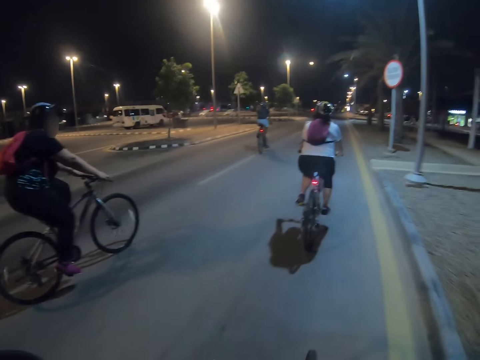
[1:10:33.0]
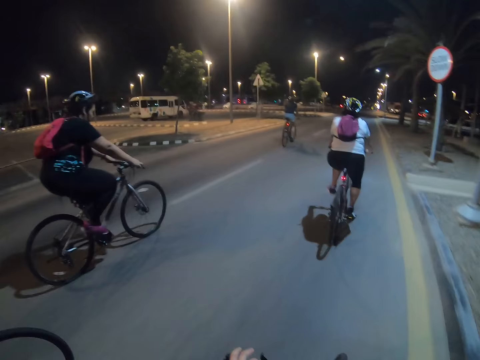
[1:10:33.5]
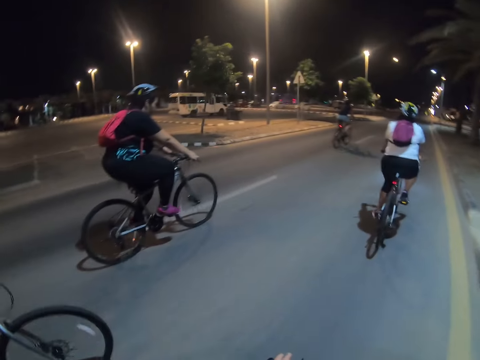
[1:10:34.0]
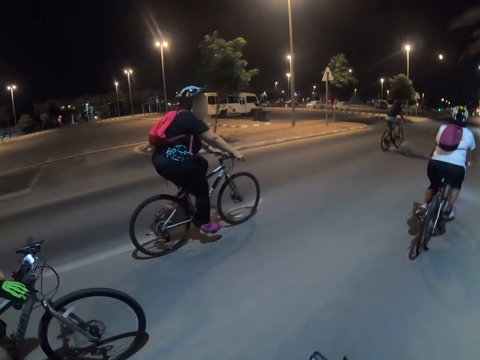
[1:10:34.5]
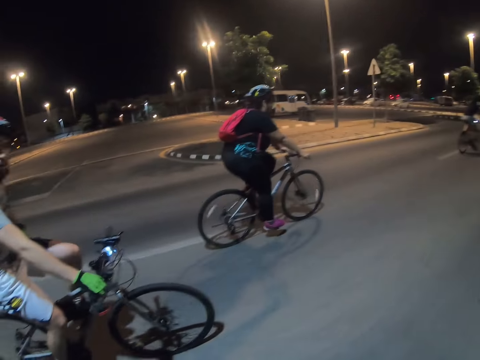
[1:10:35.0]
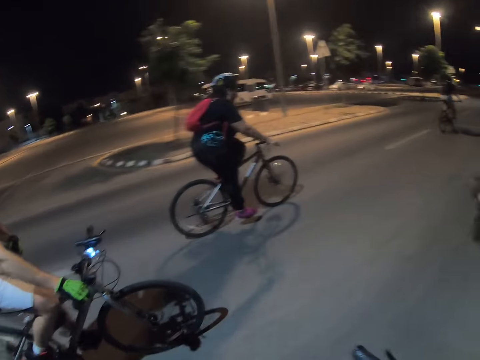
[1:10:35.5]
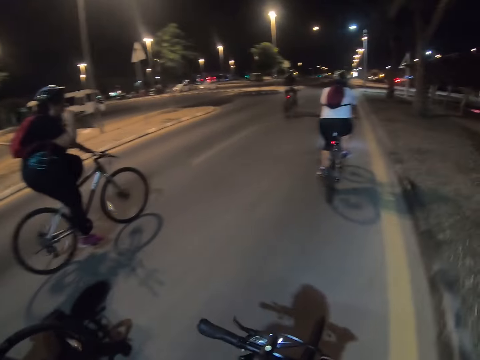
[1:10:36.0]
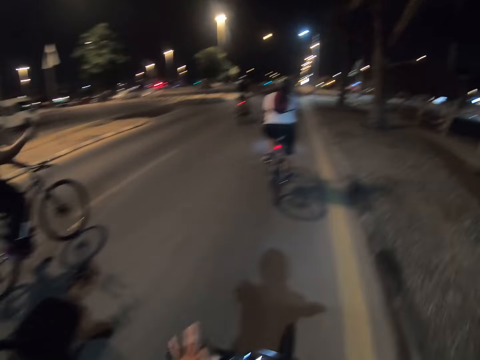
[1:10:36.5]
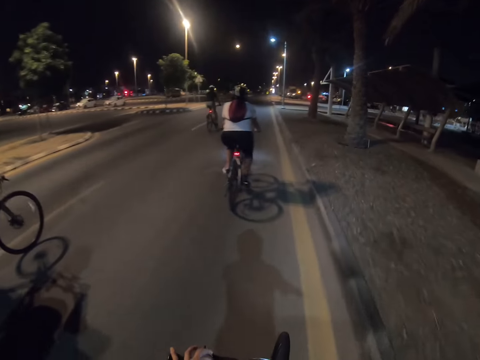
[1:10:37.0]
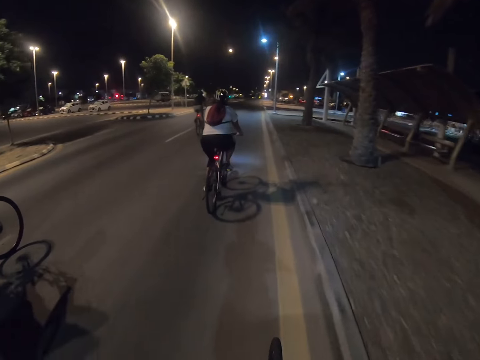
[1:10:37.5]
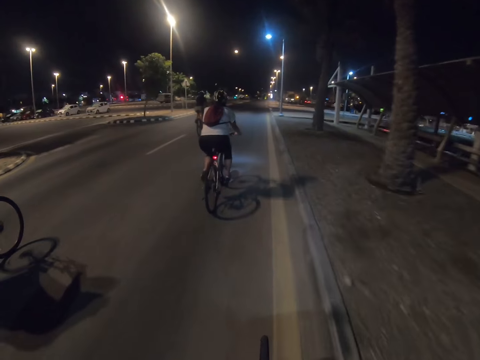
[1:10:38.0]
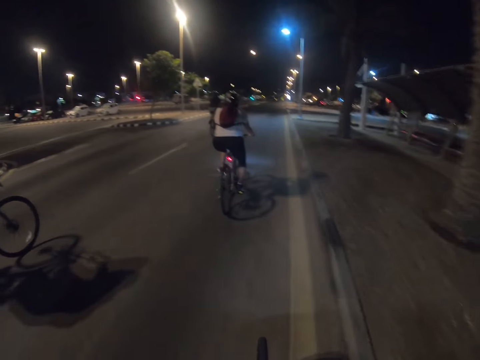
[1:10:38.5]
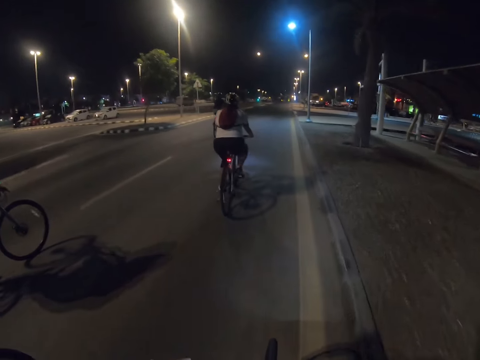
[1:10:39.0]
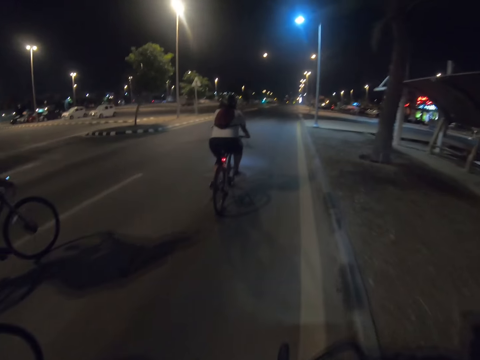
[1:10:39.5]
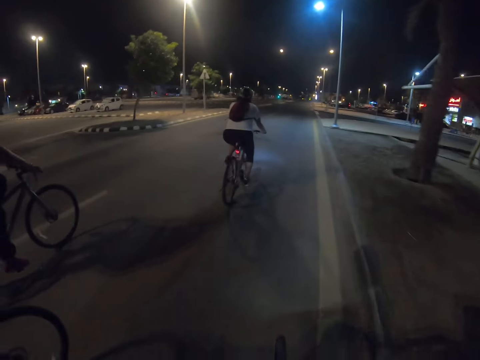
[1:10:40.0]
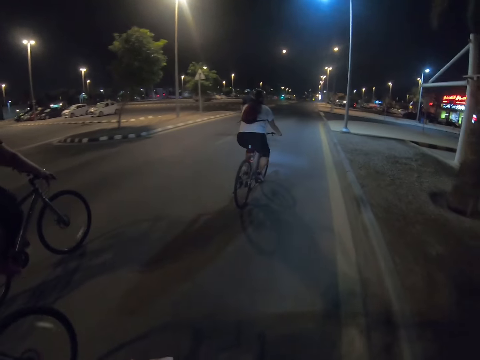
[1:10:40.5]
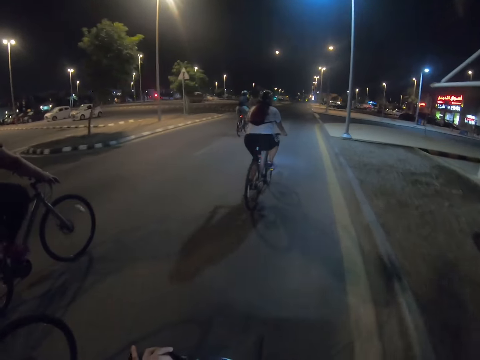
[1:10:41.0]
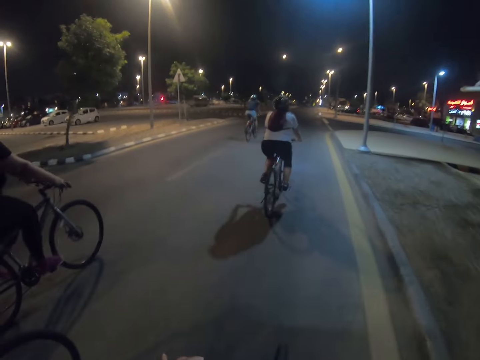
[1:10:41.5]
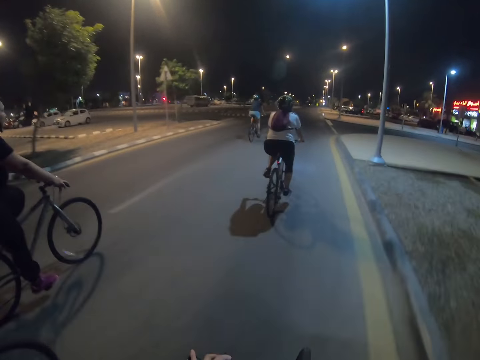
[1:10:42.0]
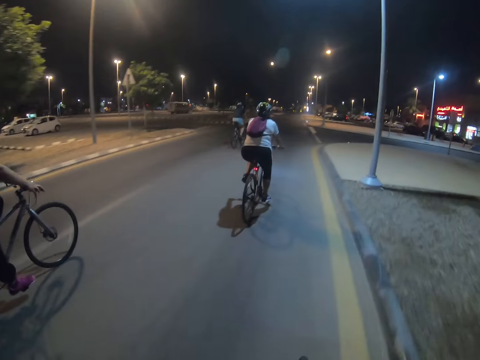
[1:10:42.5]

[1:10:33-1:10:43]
The camera wearer stares round on the road. They and others ride the bicycles on the road.

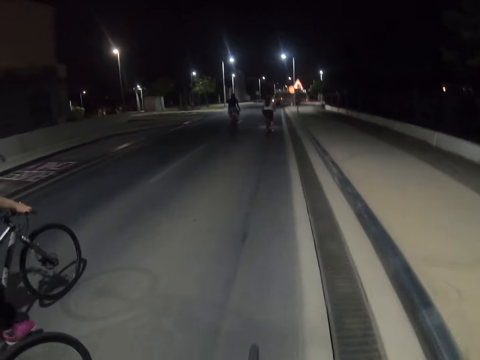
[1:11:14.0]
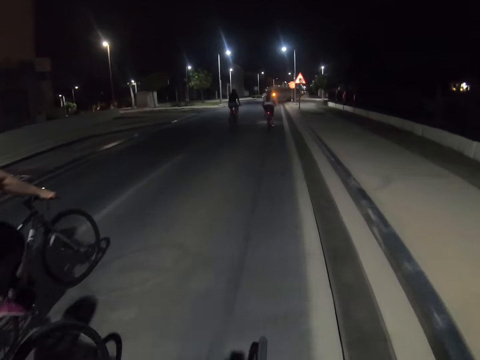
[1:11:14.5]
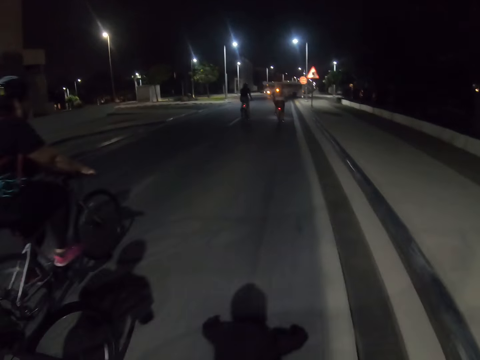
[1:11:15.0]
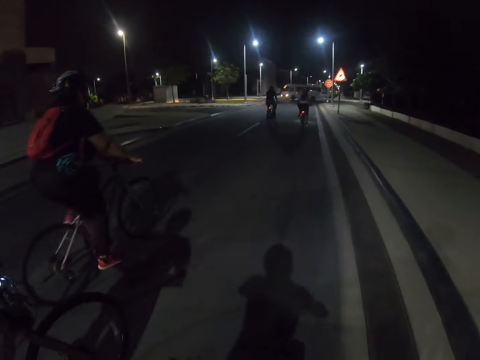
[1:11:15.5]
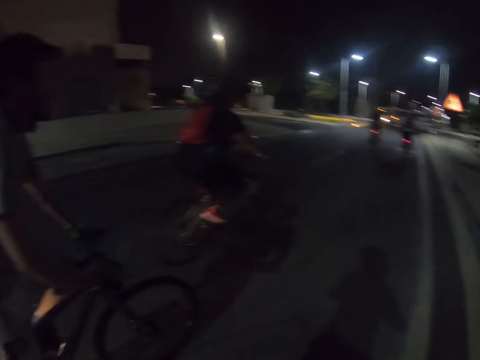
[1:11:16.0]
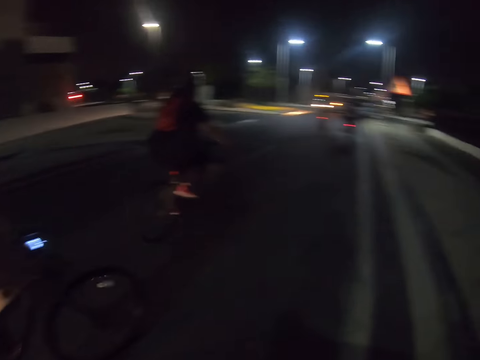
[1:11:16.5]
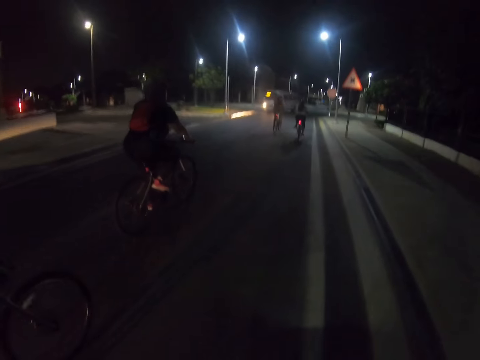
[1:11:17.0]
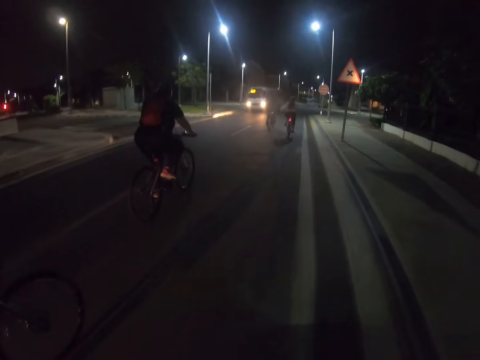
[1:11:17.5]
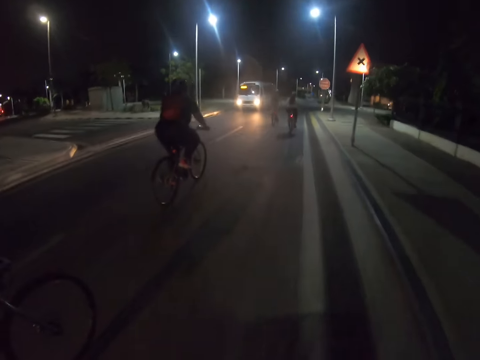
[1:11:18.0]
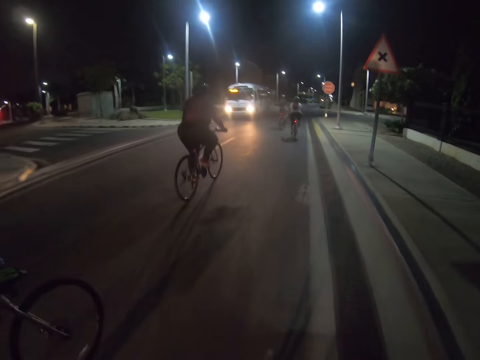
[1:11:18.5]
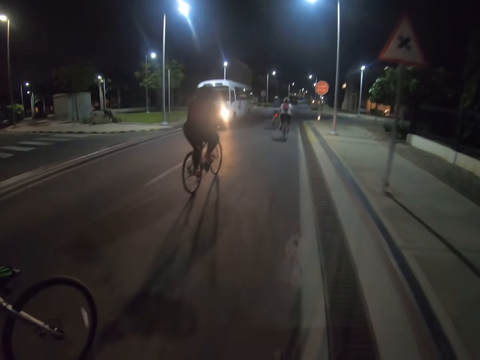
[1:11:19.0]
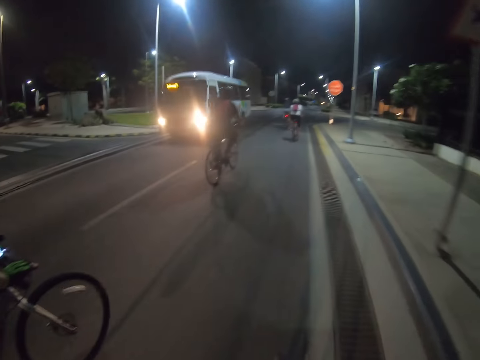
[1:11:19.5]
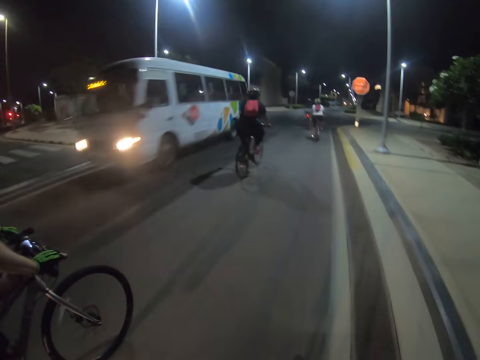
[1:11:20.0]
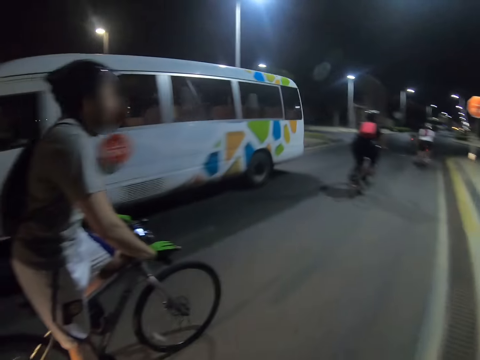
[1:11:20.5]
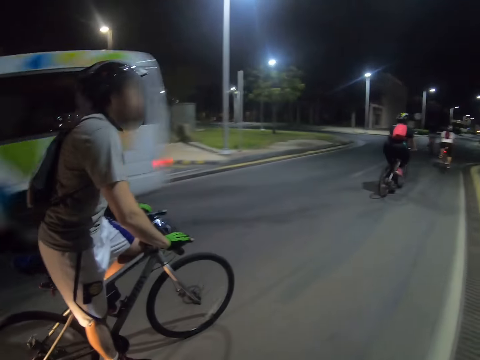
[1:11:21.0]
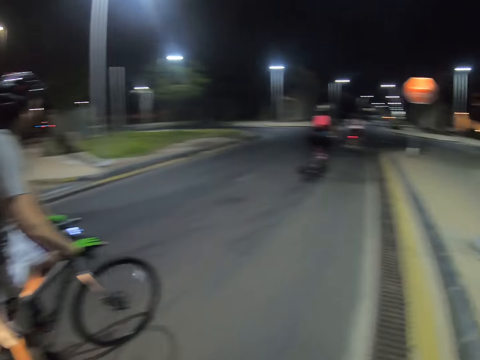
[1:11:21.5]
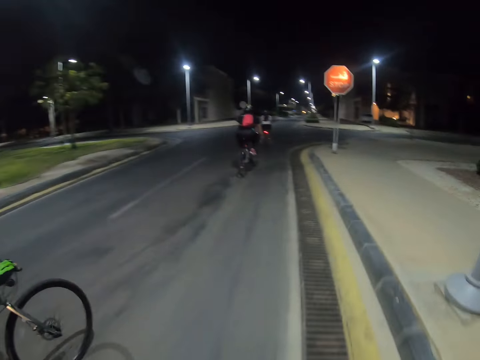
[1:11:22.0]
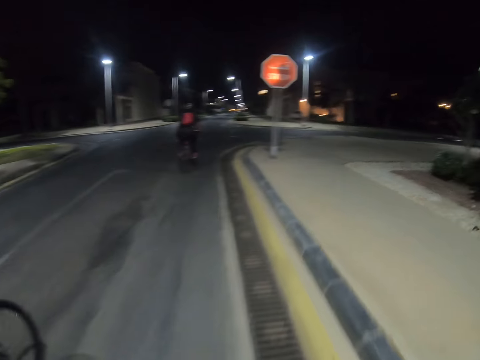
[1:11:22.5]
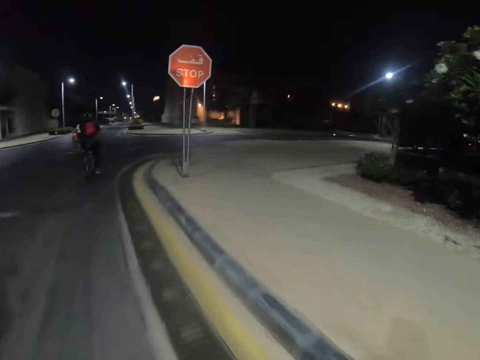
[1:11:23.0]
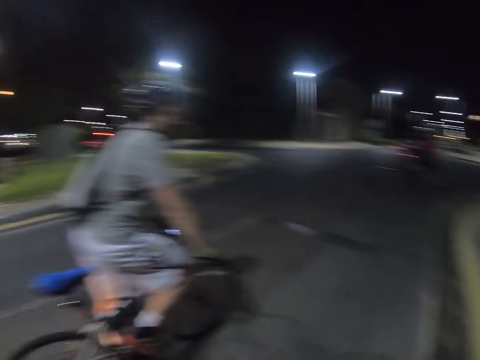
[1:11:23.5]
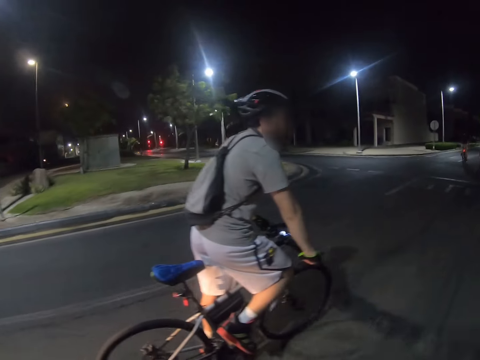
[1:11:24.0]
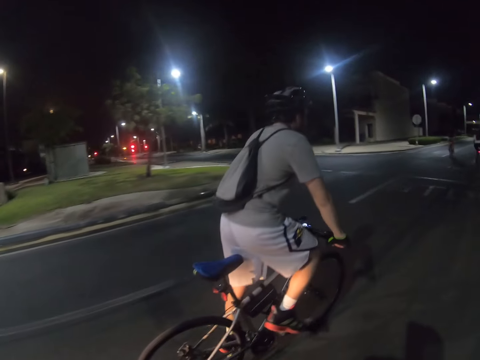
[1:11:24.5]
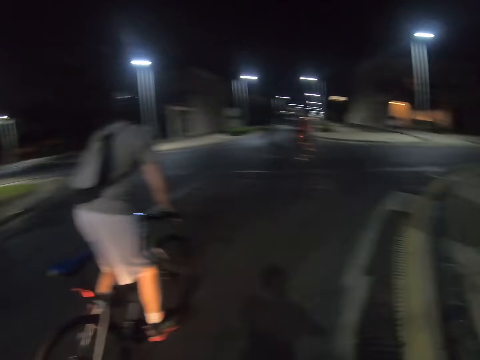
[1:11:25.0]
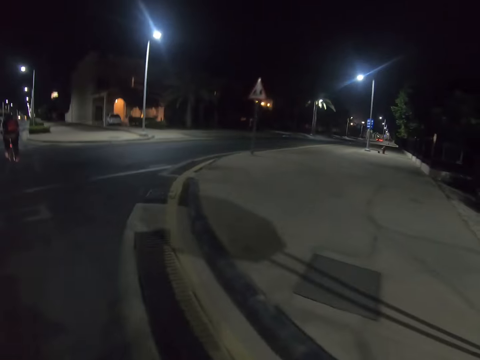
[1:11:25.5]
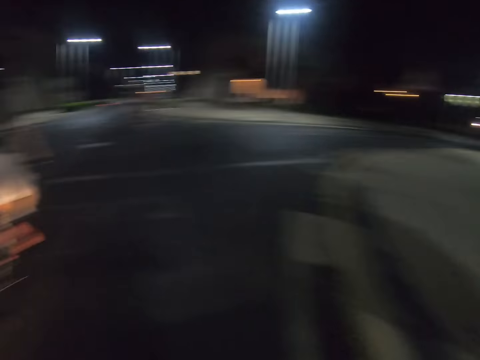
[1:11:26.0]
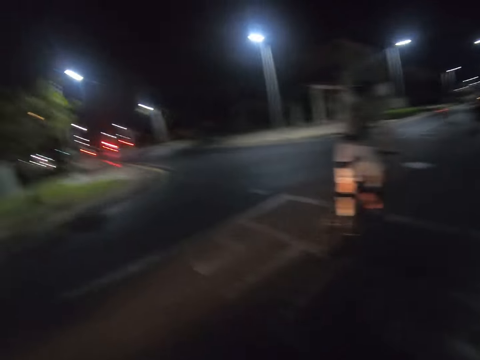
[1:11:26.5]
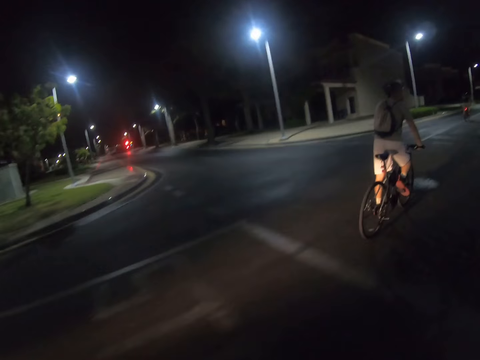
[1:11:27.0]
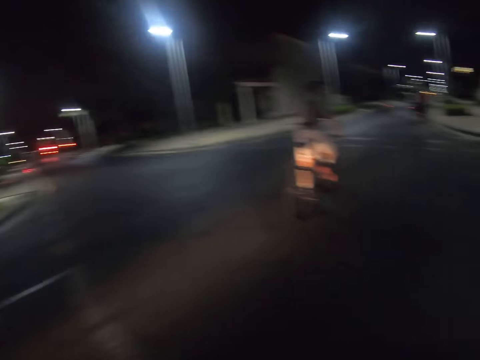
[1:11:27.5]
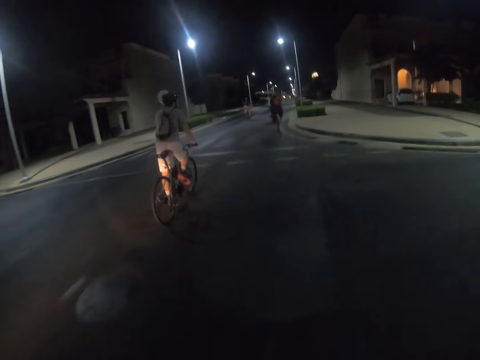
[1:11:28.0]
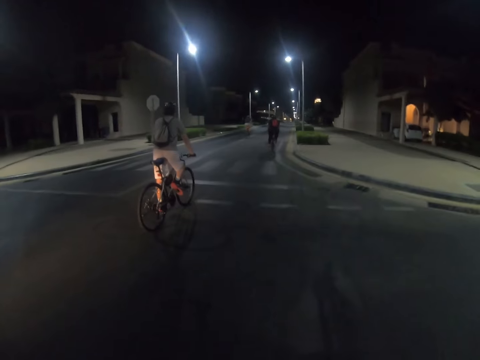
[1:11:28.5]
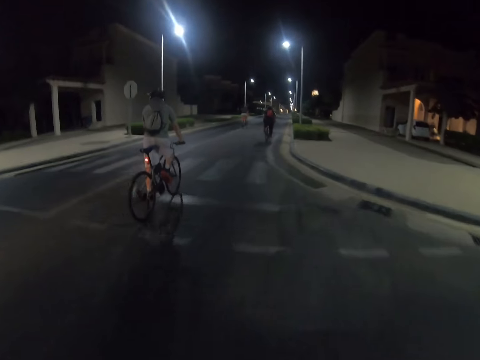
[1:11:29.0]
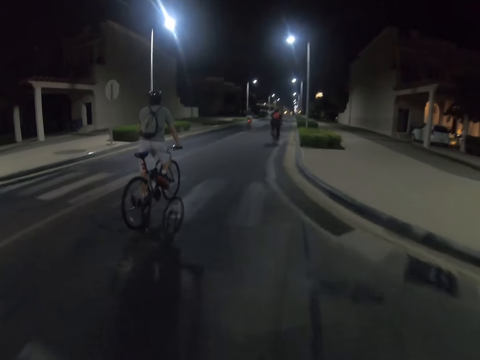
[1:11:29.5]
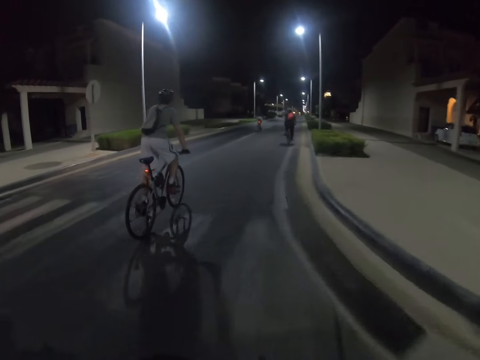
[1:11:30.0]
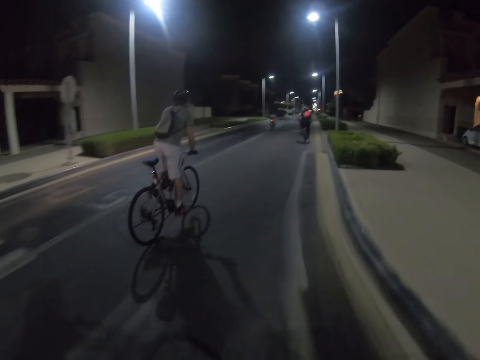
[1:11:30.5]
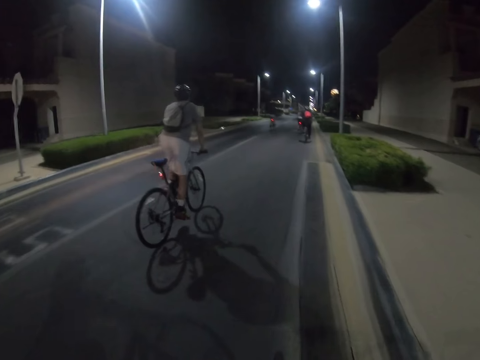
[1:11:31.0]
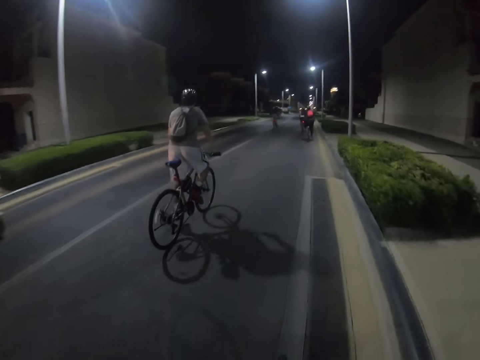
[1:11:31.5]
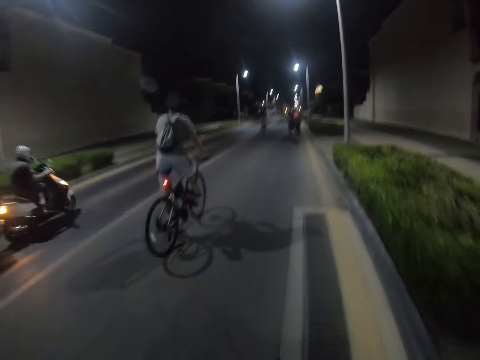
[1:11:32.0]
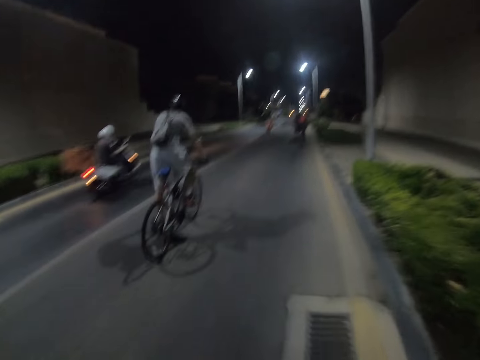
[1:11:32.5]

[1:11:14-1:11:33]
The camera wearer stares round on the road. They and others ride the bicycles on the road. They stare around on the road. They ride a bicycle on the road.
